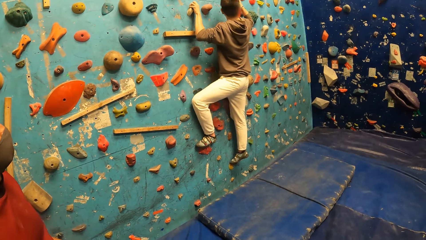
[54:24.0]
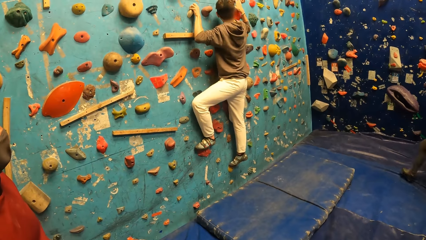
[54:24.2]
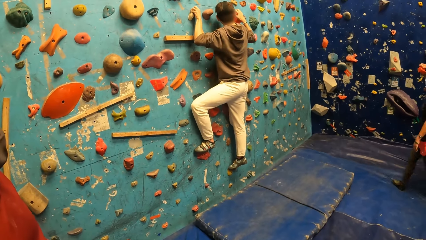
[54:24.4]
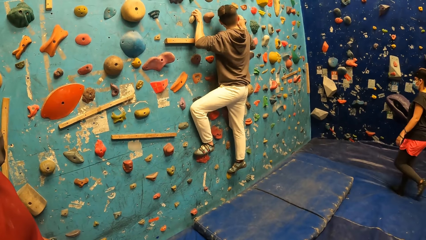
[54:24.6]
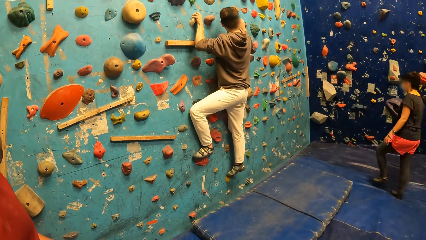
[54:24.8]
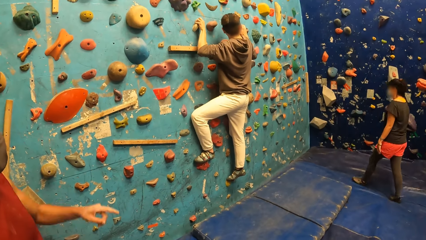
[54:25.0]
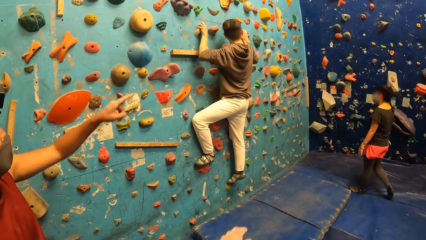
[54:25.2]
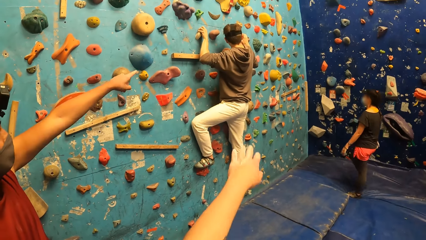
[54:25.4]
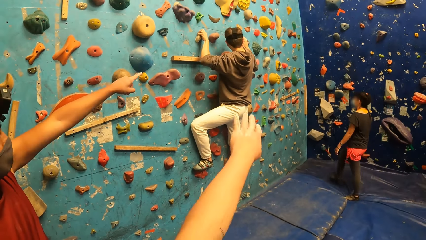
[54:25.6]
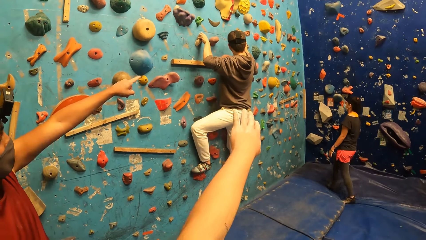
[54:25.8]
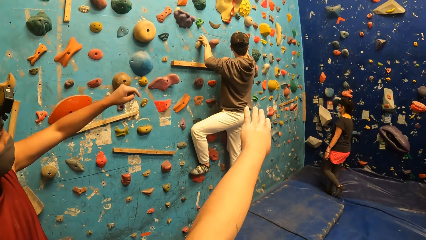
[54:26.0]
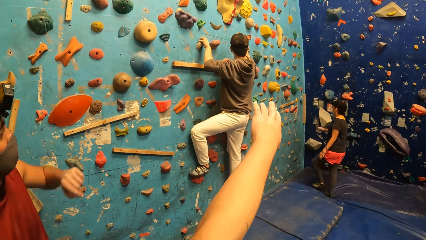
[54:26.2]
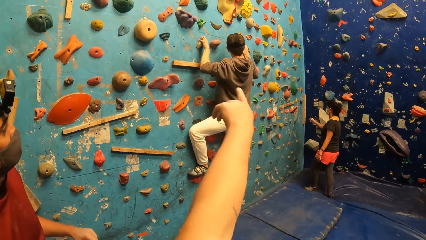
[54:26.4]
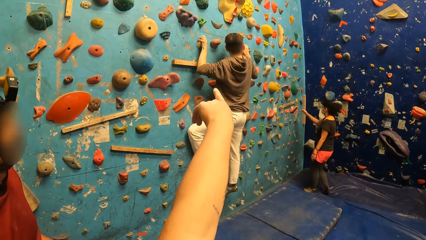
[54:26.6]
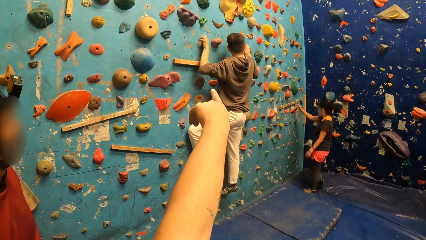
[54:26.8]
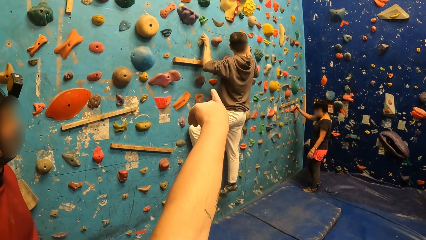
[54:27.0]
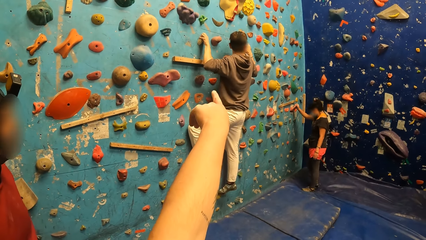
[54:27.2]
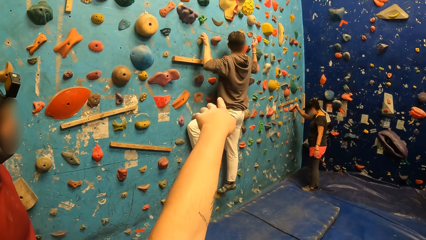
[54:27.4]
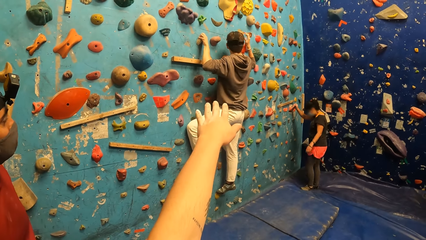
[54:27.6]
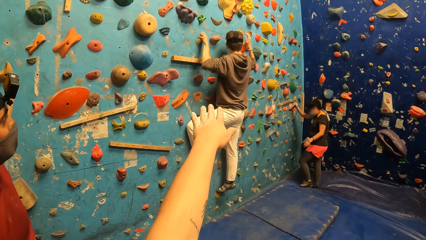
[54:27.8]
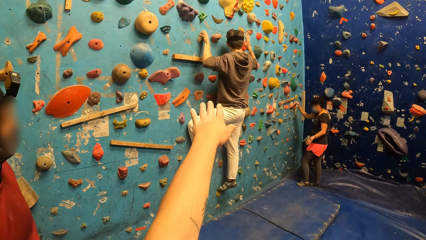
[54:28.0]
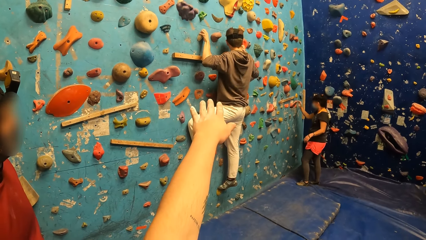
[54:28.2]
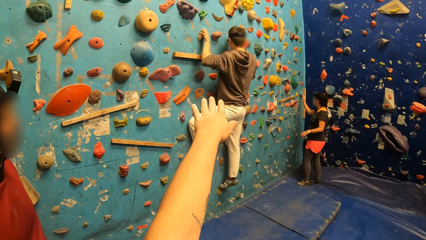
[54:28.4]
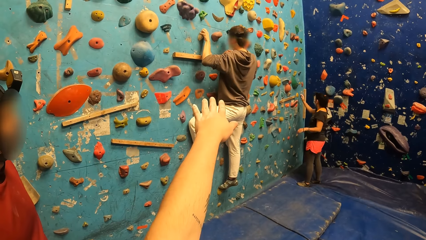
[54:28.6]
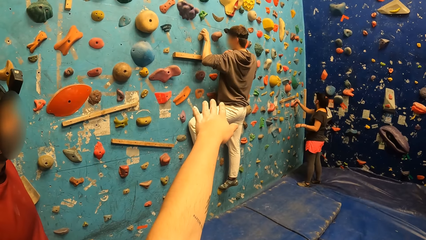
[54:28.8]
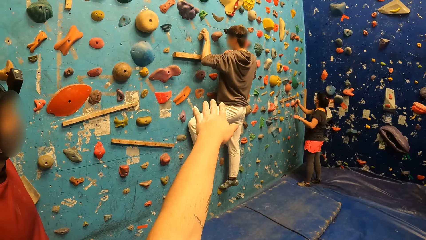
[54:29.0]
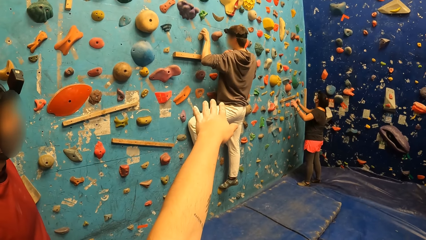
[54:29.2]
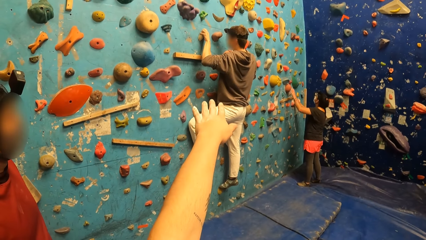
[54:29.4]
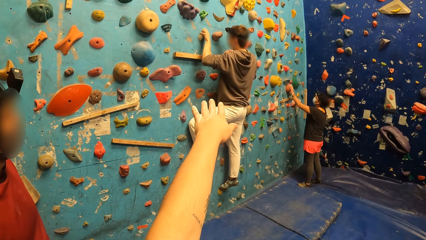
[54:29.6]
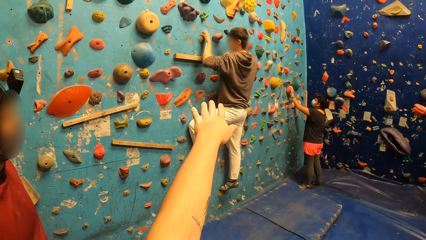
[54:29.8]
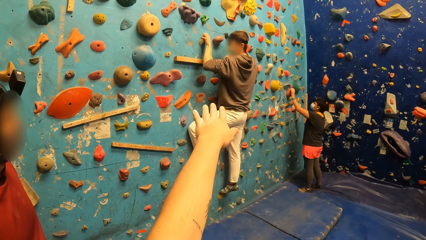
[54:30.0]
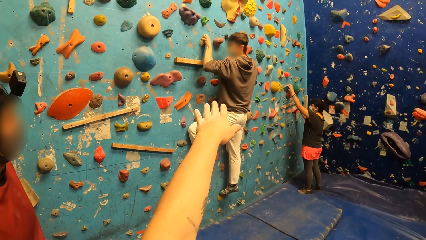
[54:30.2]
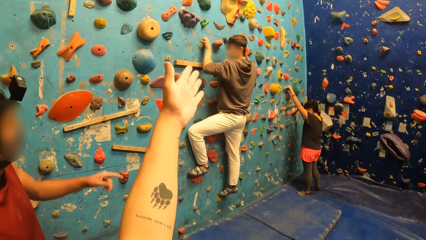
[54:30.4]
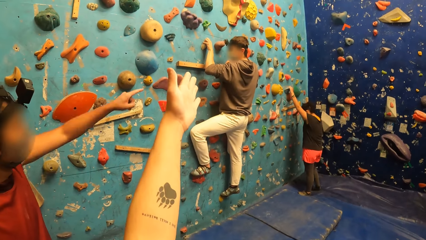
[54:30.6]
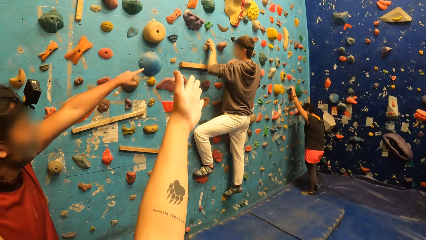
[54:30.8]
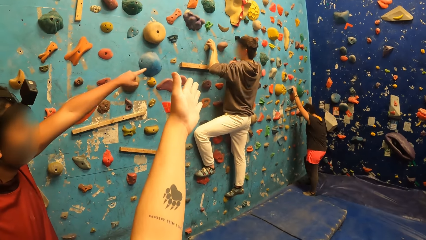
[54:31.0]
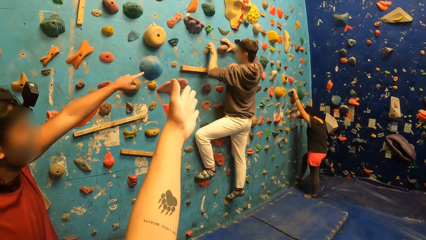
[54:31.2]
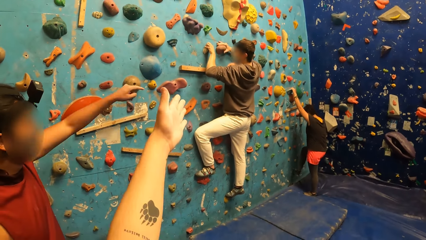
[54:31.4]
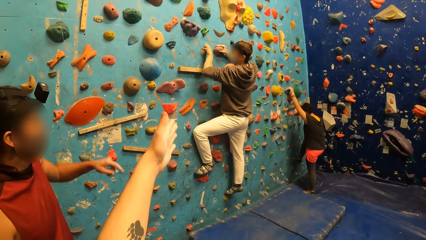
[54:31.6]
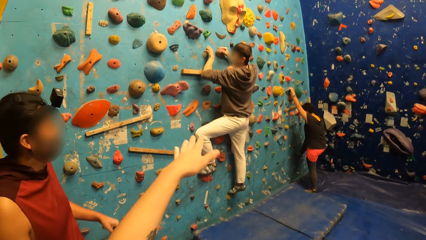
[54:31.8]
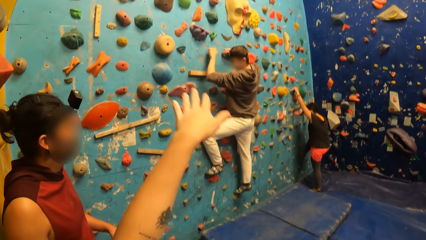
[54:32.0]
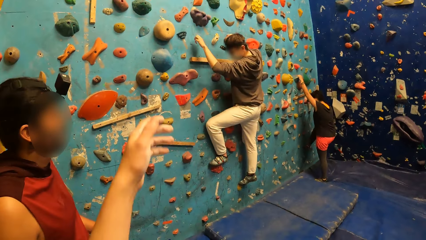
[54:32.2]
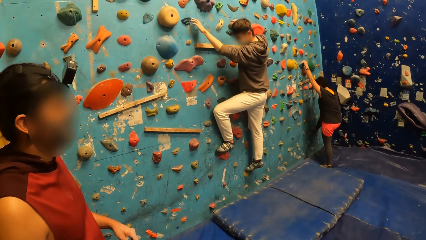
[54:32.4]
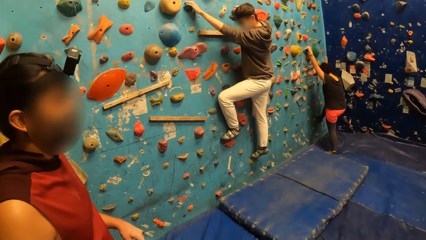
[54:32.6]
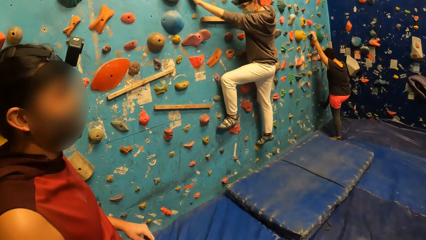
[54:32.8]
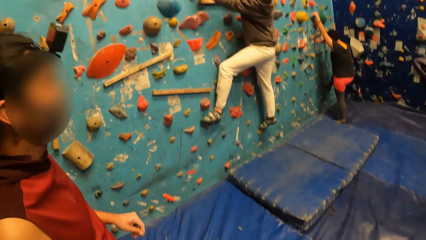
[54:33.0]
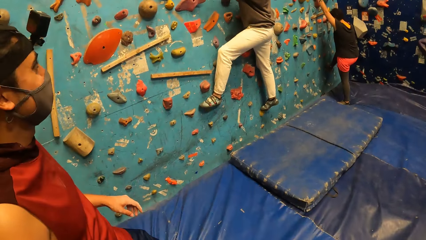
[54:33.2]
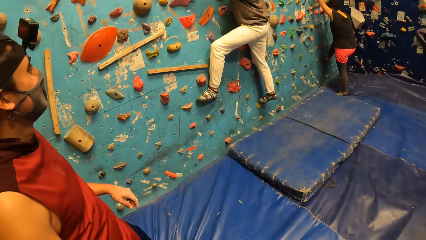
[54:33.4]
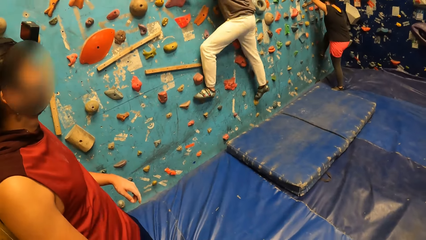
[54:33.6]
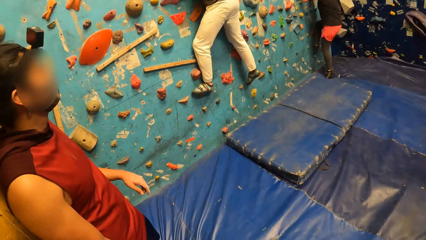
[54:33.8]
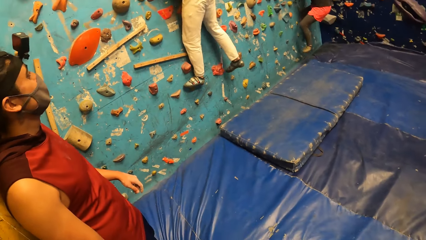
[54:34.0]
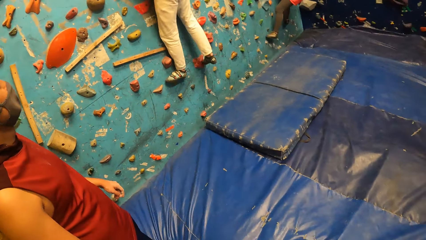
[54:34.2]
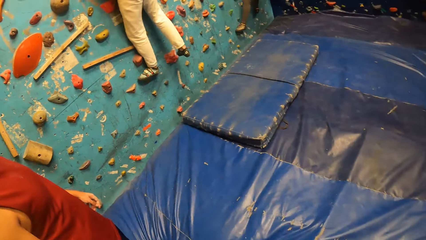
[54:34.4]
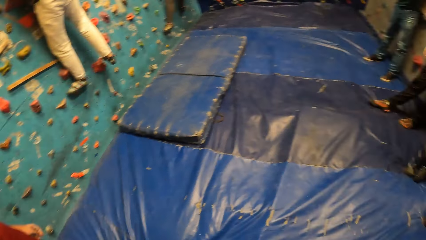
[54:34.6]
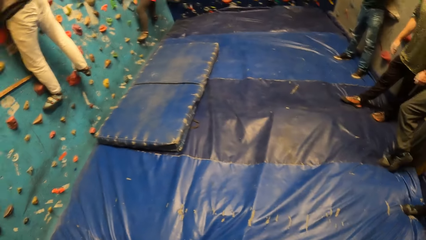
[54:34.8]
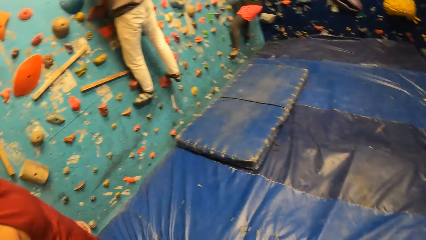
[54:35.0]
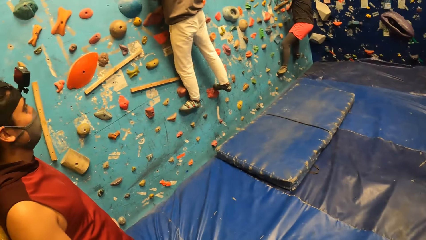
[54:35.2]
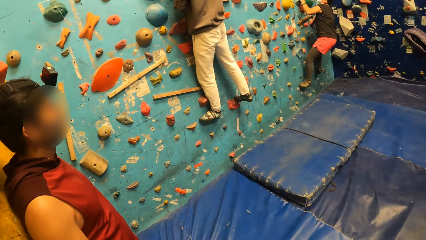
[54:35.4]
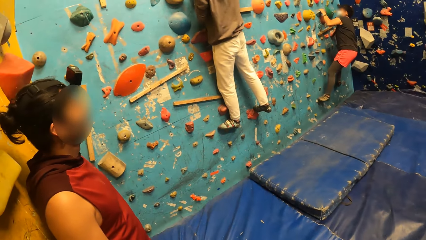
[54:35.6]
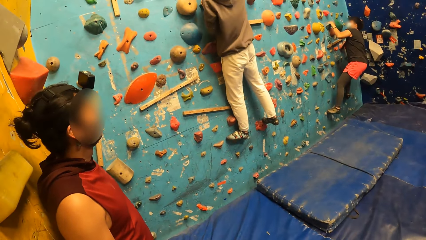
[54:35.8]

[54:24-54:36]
A woman walks toward the climb wall. The camera wearer puts a hand up. A man points up on the climb wall. The camera wearer points on the climb wall. The woman climbs the climb wall. The camera wearer flips the hand. The man points up on the climb wall. The camera wearer points on the climb wall. The man puts a hand down. The camera wearer moves the hand and puts a hand down. The man converses with another man. The camera wearer looks around.

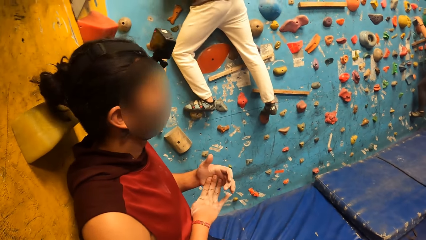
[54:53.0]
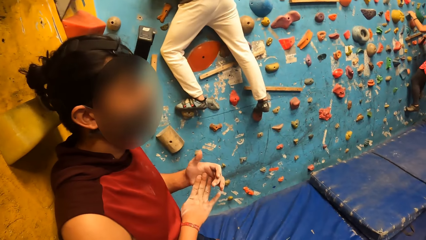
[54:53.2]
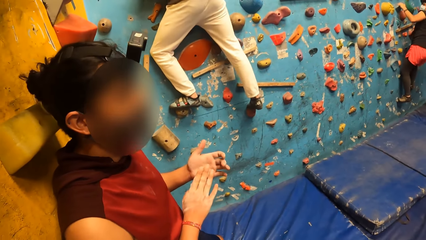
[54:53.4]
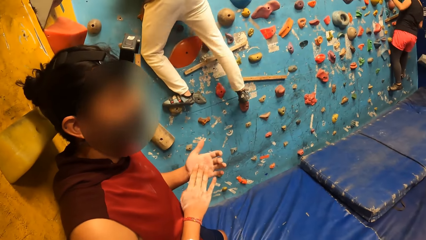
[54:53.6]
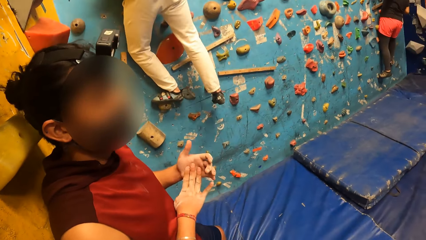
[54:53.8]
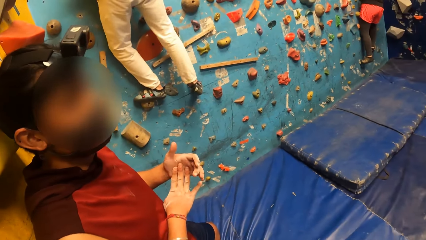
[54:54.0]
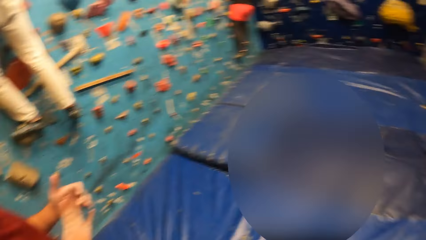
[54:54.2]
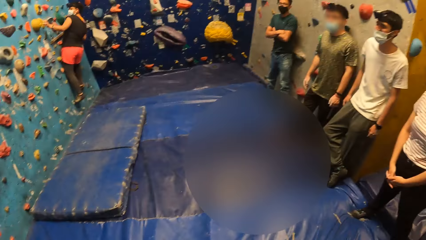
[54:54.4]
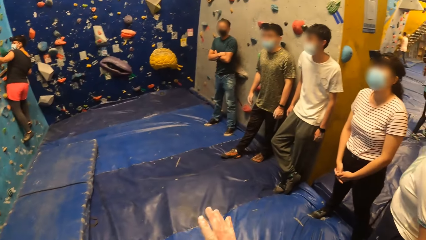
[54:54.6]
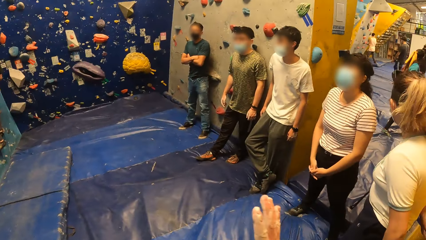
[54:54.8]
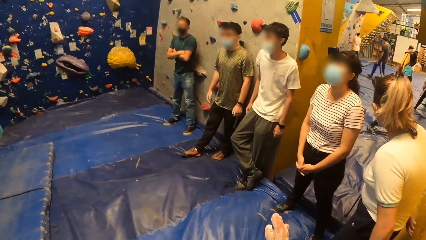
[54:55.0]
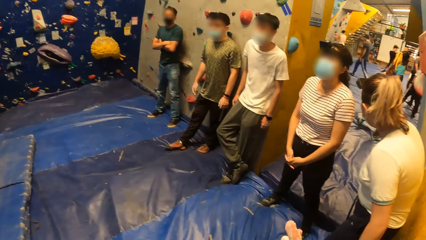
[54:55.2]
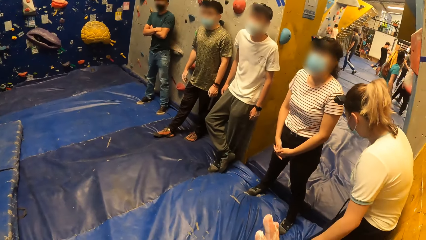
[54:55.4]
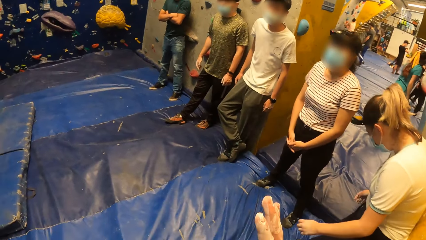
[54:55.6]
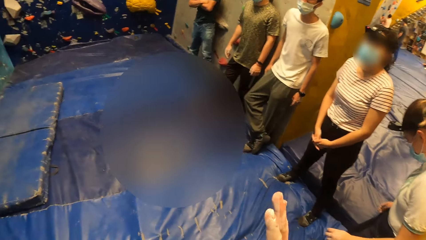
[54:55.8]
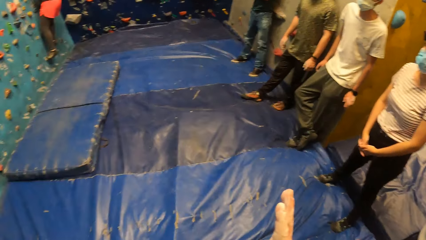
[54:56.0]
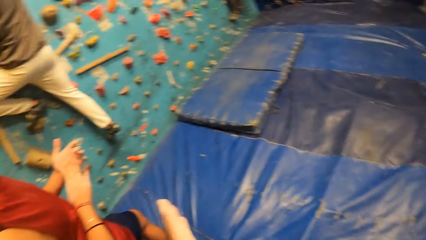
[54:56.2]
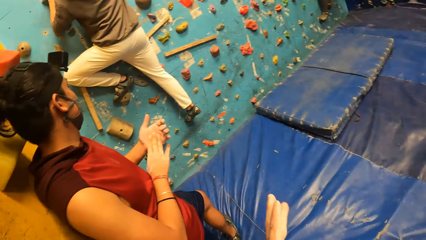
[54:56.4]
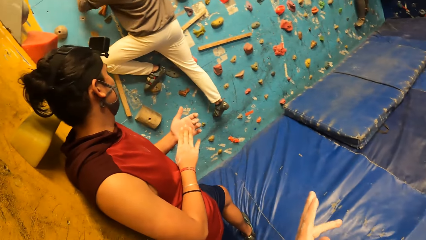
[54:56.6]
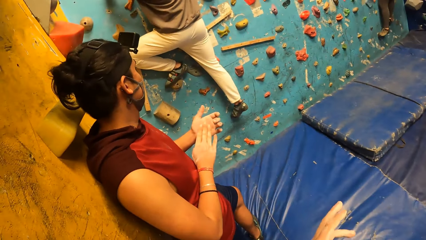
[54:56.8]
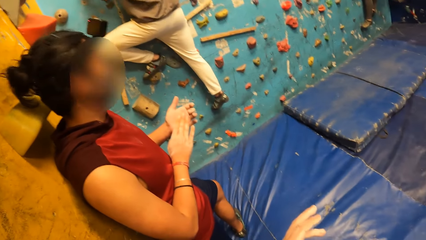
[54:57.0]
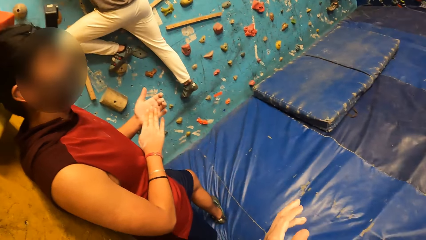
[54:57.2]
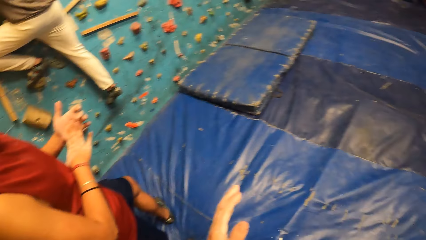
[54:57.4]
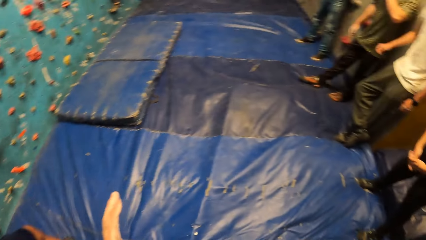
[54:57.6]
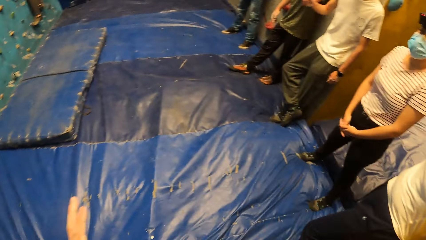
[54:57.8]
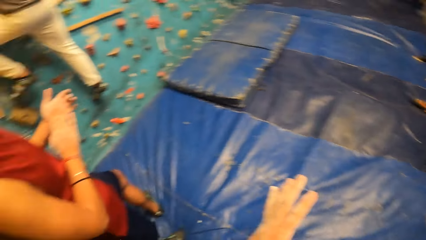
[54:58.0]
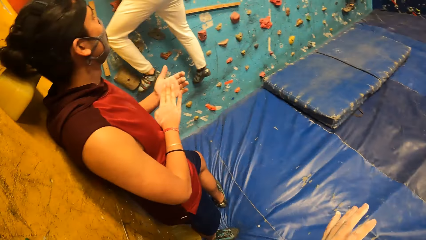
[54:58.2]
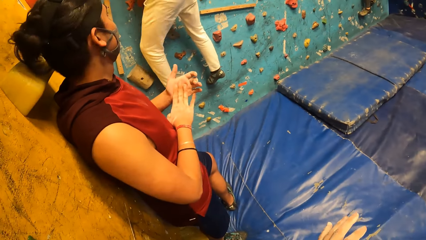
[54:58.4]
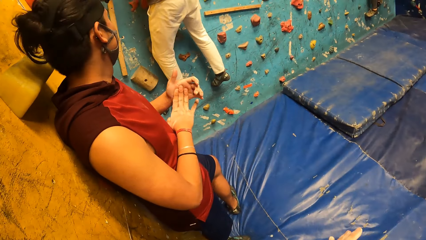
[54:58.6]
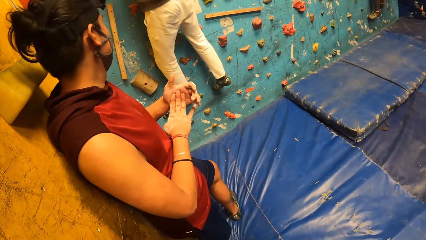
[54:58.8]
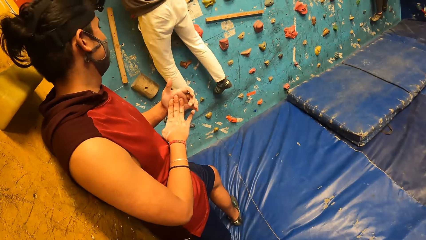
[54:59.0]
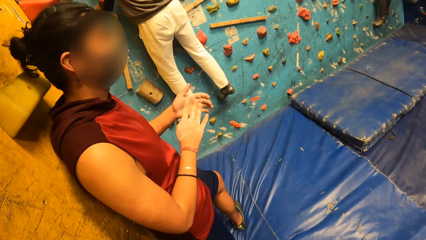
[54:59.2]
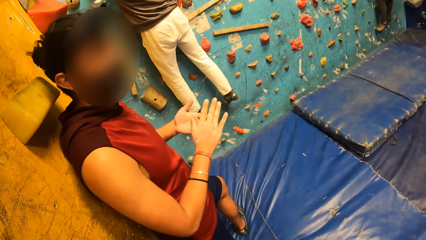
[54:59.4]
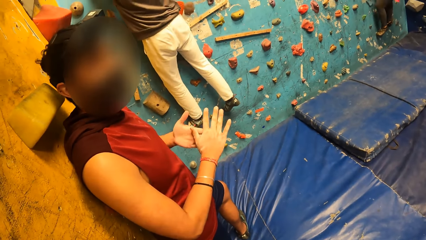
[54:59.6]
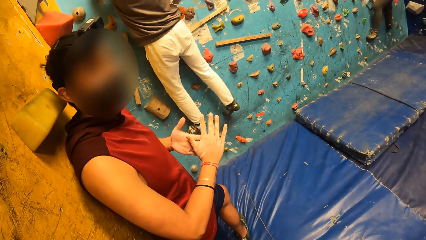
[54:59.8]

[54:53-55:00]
A woman climbs the climb wall. A man converses in the climb wall room. The camera wearer moves the hands. Another woman laughs in the climb wall room. Another man climbs down the climb wall.
